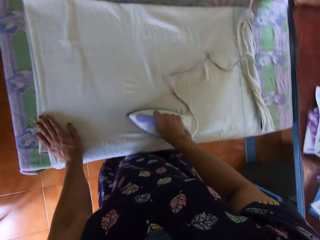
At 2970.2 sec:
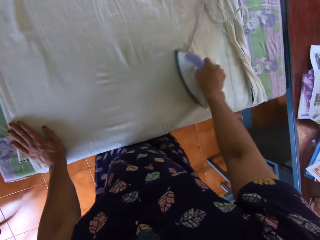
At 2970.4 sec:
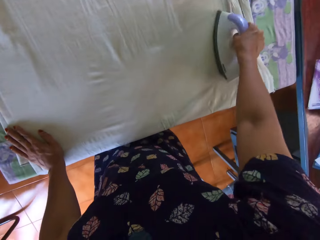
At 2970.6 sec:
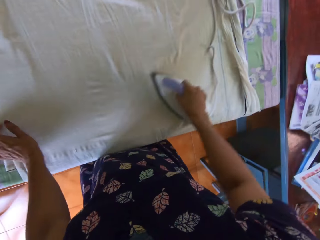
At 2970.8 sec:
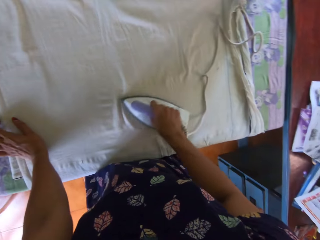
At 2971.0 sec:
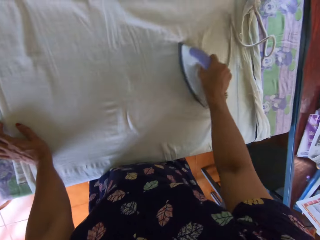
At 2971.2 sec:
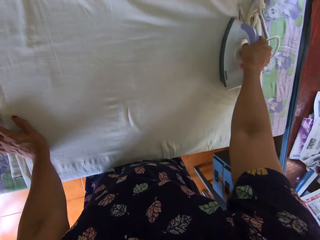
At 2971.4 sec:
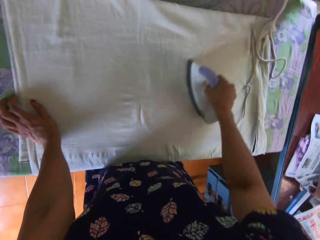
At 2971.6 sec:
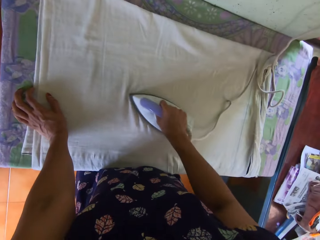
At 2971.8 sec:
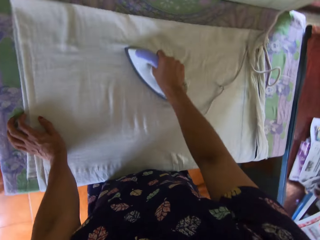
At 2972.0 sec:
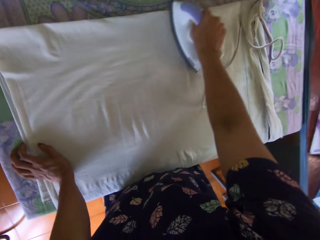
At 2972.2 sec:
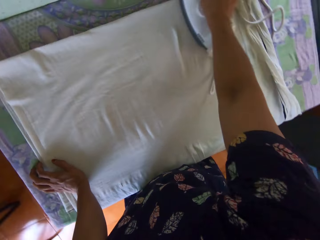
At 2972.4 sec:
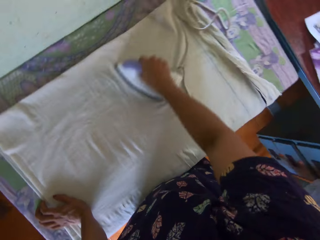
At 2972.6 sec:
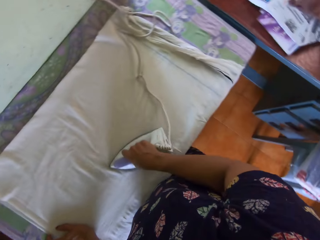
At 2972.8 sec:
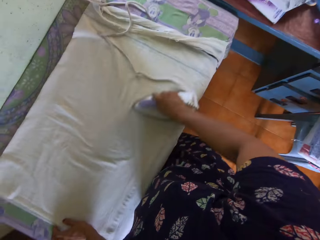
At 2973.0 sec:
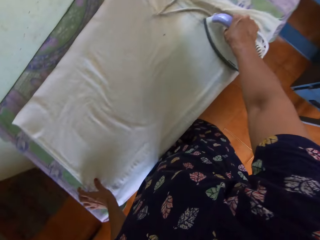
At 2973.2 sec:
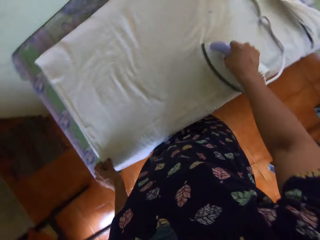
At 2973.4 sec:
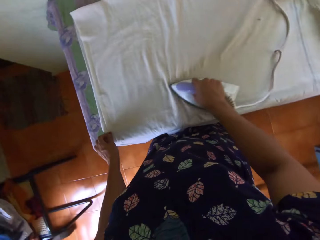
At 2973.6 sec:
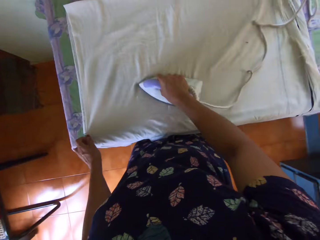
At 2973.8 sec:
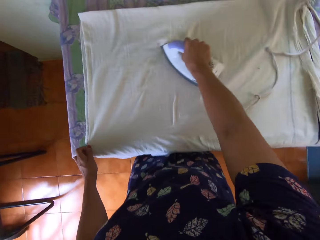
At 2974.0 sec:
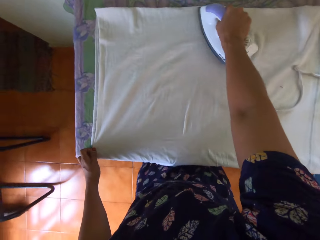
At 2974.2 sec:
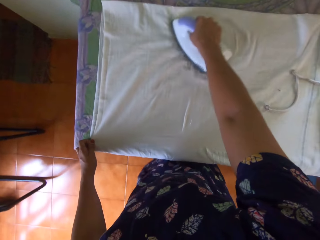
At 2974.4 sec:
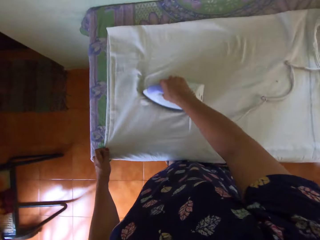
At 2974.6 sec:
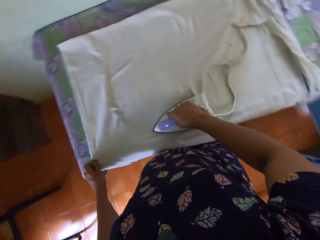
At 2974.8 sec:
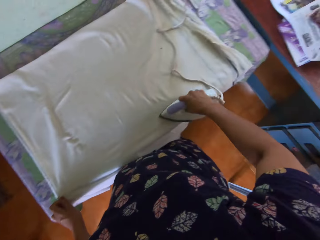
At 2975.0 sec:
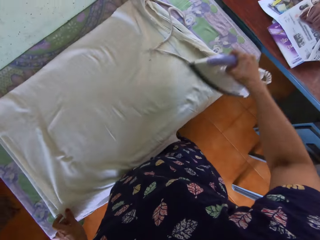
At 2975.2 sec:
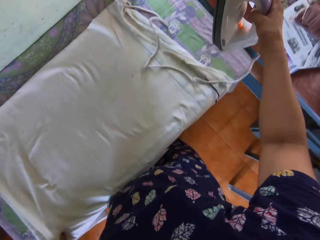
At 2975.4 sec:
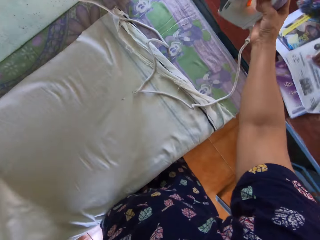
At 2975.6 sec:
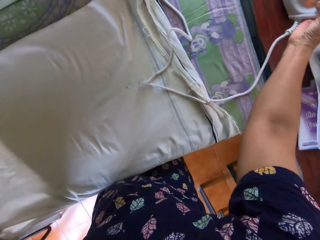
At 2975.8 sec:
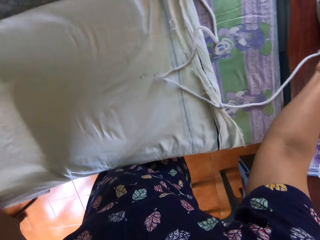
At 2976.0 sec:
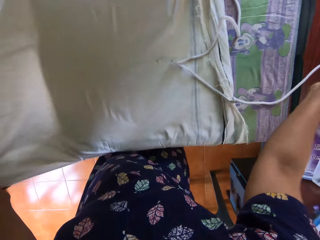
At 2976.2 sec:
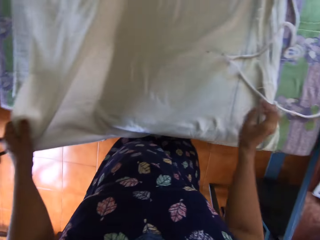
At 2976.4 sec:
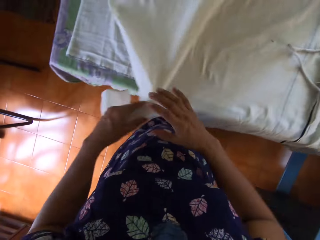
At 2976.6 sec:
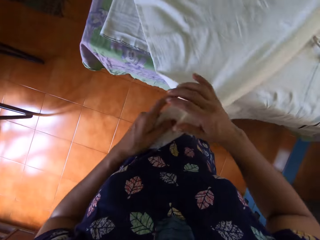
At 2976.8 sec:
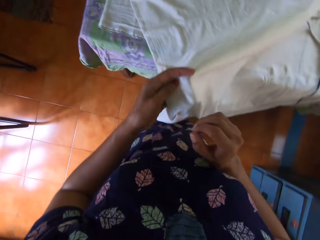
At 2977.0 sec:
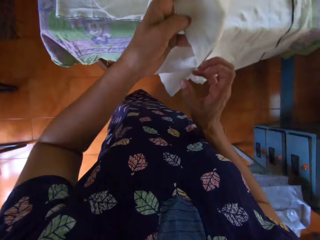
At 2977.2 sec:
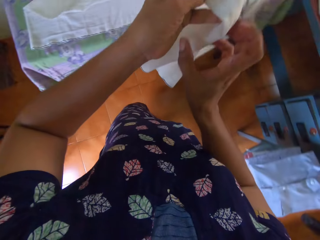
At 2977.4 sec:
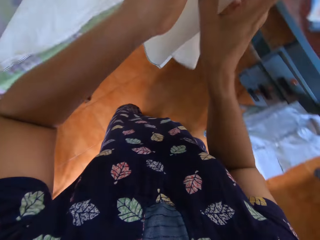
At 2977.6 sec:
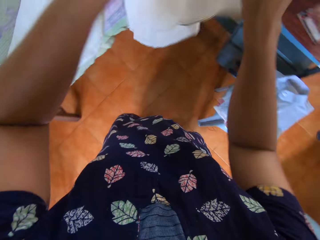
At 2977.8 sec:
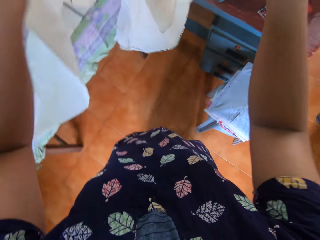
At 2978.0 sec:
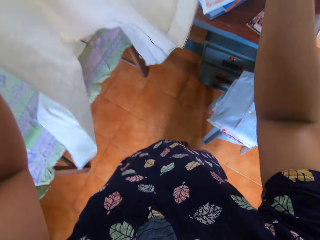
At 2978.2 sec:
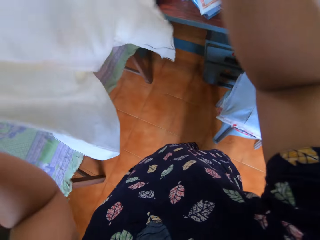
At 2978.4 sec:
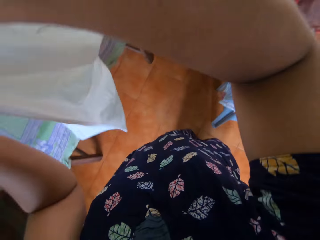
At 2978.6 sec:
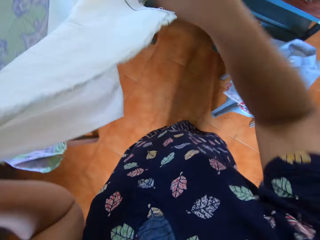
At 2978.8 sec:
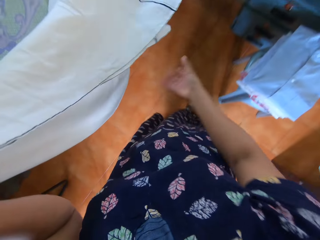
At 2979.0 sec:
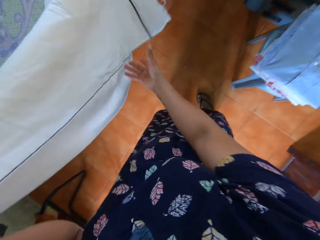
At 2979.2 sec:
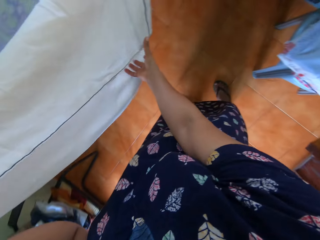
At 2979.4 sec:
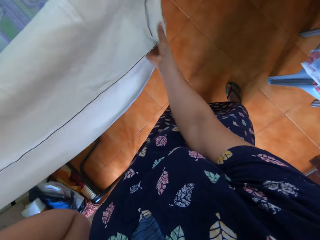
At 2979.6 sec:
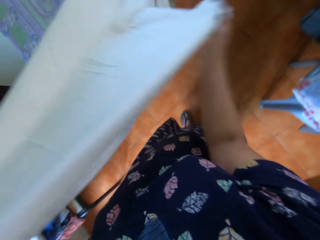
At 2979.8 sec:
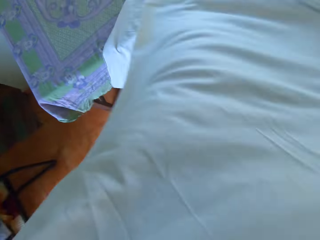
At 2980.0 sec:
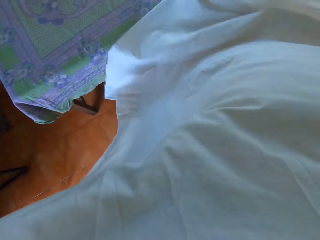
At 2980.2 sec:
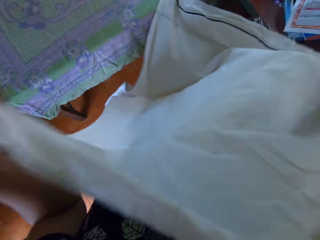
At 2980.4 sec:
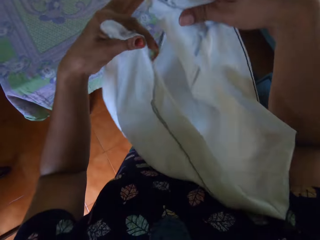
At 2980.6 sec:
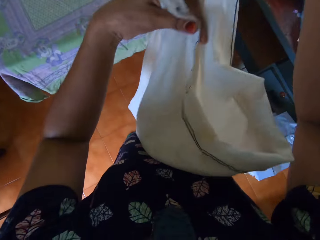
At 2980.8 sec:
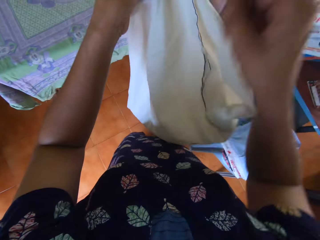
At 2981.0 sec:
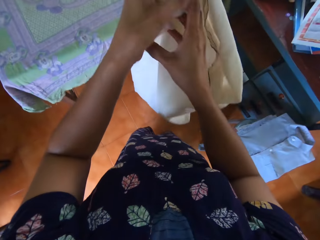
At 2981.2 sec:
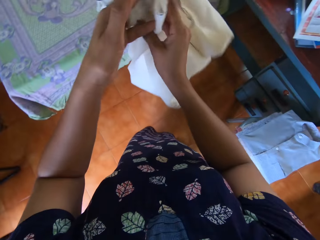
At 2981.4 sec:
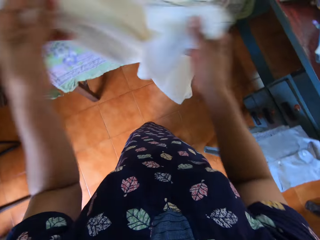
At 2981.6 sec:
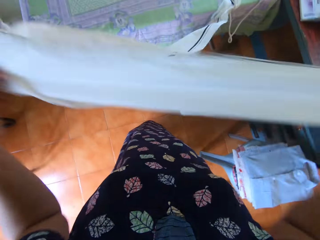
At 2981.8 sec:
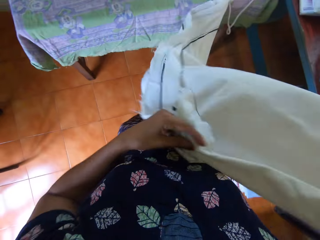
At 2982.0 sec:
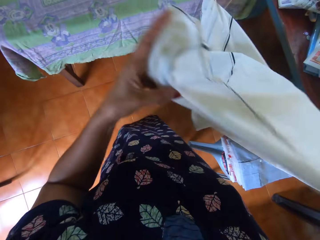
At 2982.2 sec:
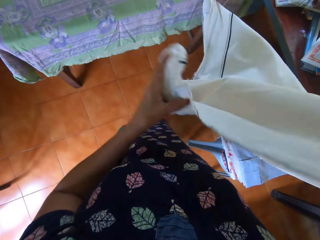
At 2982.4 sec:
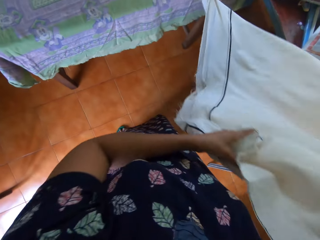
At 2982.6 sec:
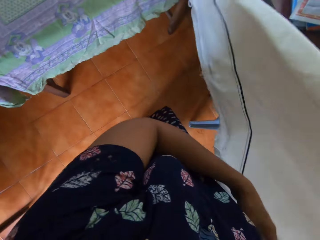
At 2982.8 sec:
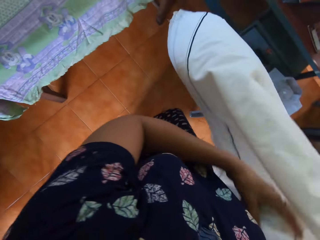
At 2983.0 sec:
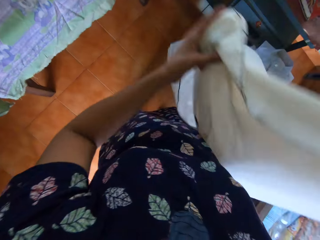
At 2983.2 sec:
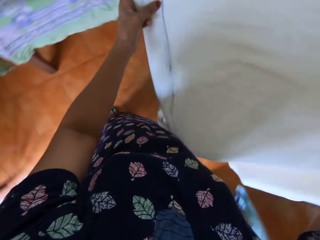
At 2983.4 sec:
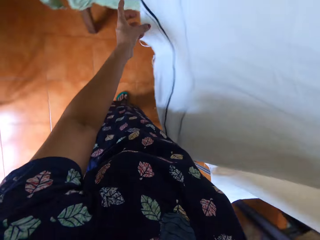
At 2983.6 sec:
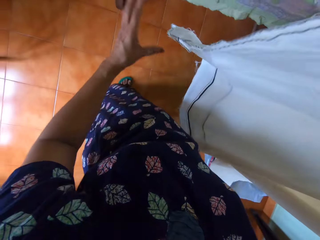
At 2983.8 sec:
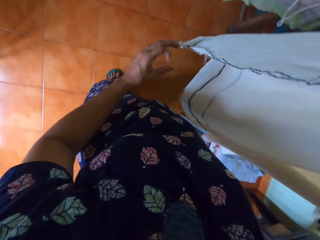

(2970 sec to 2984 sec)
The camera wearer drops the pressing iron on the second table with her right hand. She picks up the bedsheet from the table with both hands. She folds the bedsheet with both hands. She turns the bedsheet with both hands.

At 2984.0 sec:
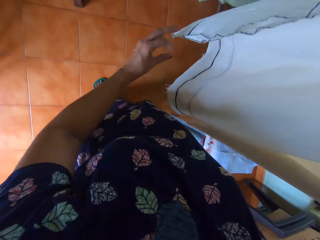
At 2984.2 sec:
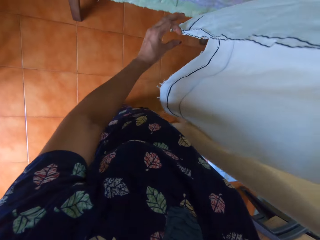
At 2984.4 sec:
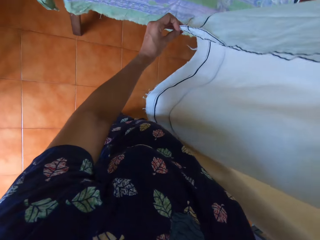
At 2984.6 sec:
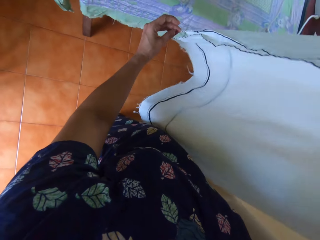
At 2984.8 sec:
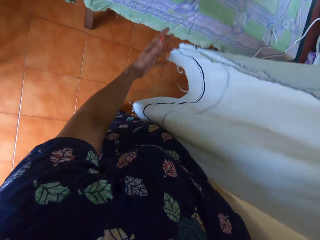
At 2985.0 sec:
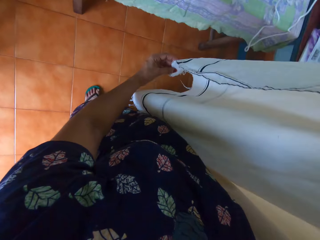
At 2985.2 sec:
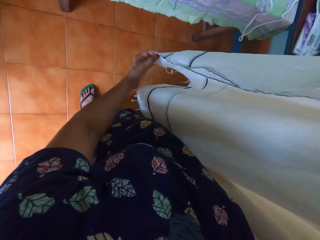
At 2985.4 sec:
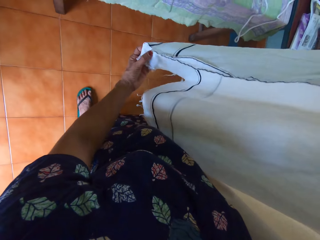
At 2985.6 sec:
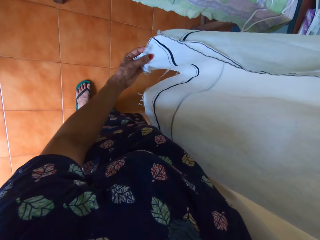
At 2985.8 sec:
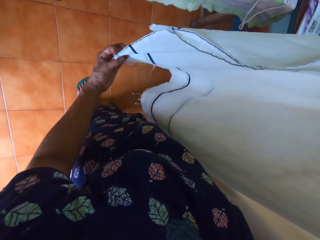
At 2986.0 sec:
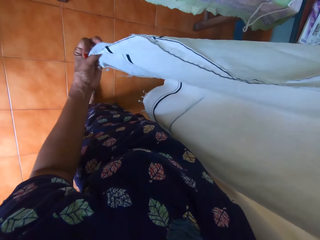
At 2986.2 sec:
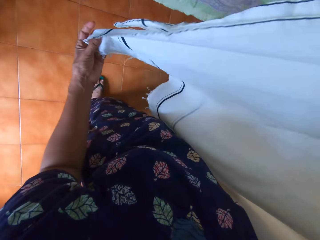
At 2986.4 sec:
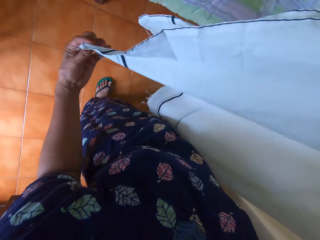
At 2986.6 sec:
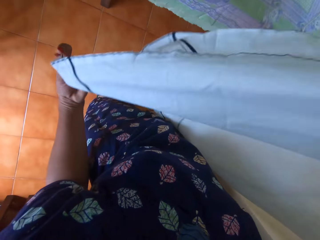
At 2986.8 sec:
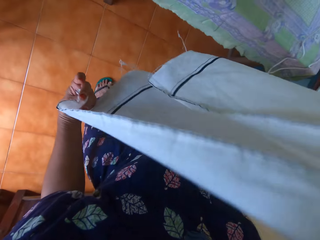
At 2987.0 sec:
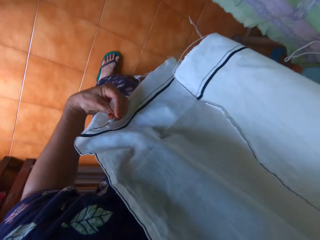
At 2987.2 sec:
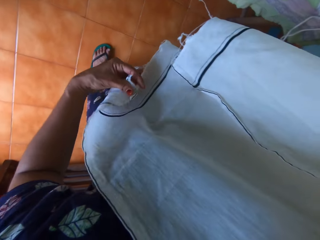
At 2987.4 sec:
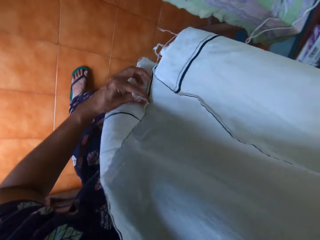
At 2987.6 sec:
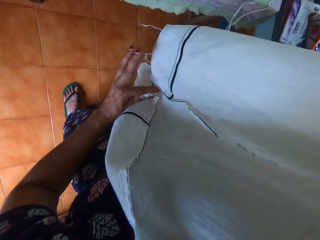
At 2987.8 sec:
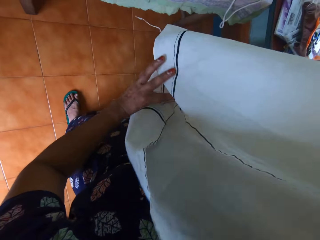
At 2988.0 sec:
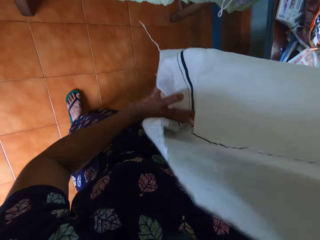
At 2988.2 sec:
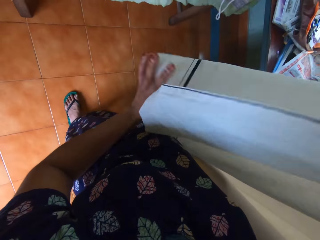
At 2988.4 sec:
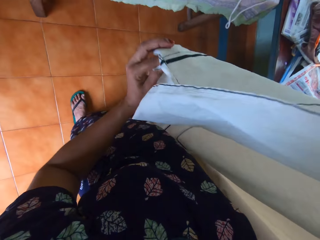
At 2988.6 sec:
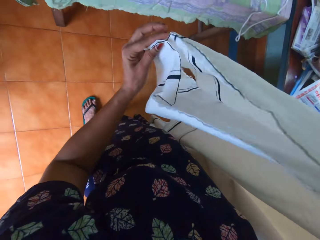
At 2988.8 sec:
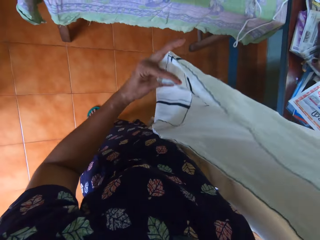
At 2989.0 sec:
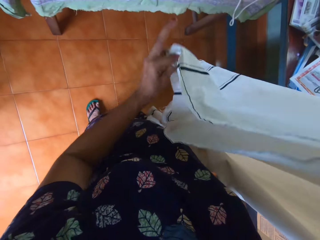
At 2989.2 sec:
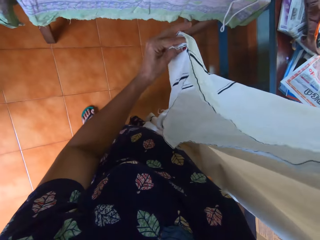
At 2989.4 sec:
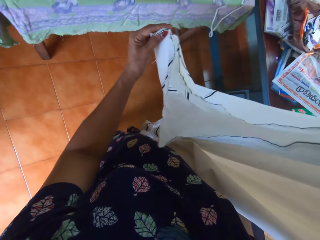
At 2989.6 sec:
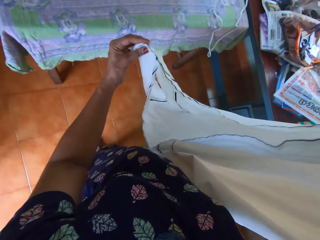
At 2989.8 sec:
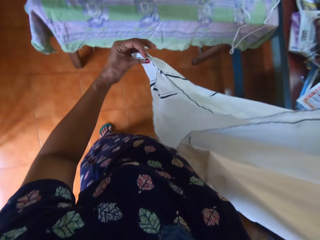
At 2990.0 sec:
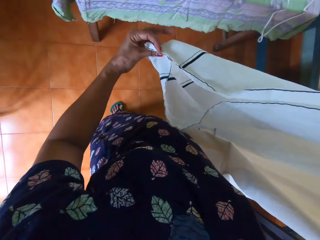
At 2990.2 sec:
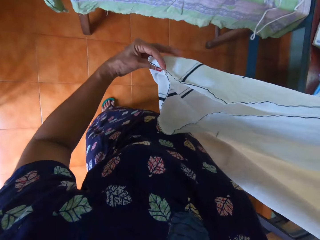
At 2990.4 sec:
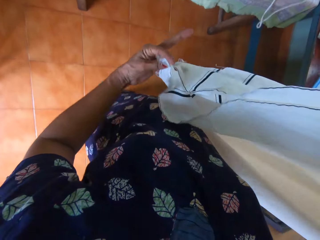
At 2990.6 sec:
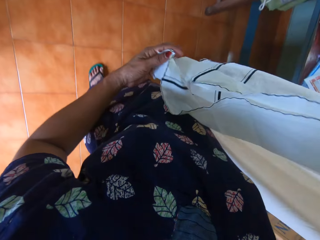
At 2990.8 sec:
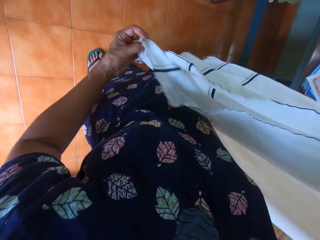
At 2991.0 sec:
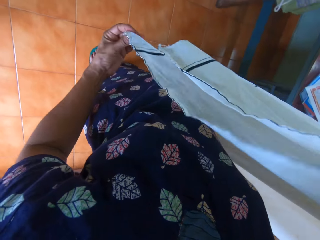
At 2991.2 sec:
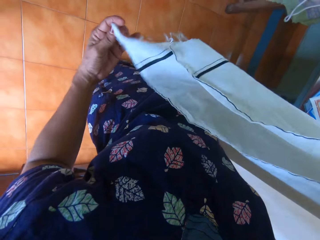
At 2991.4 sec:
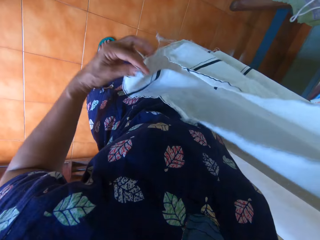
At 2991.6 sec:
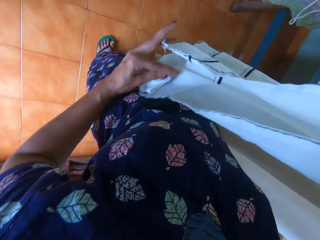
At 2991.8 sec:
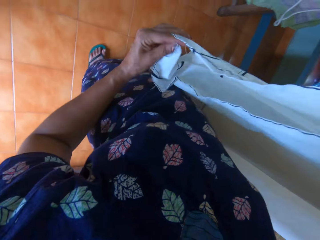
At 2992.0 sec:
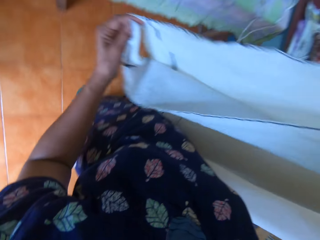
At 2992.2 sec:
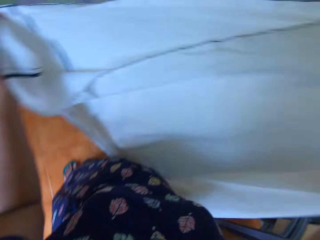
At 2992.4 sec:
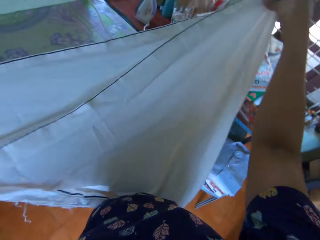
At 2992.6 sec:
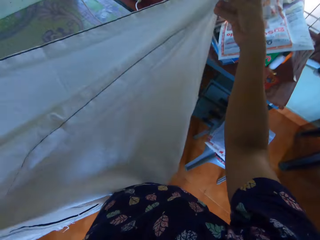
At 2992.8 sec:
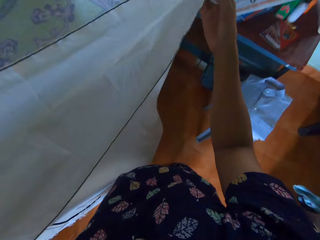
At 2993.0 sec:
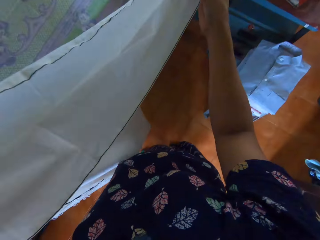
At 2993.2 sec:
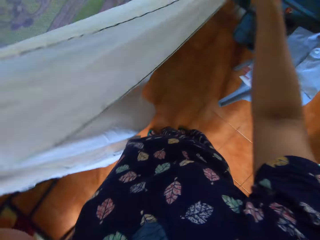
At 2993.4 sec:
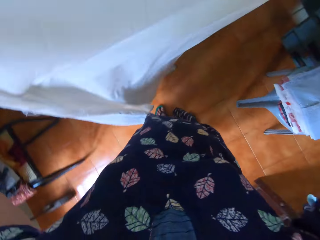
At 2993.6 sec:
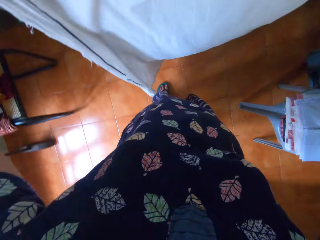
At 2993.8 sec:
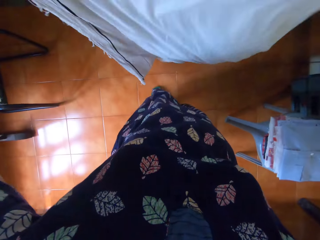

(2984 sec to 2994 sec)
The camera wearer holds the fabric with her left hand and pulls the fabric with her left hand. She adjusts the ends of the bedsheet with her left hand. She pulls the fabric. She holds the corner of the fabric with her left hand. She lifts the fabric. She looks around the house stretching out the fabric.
